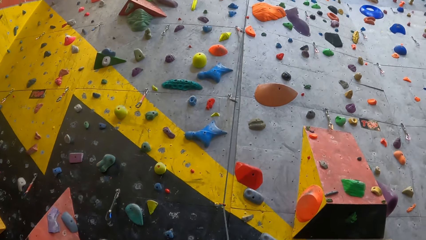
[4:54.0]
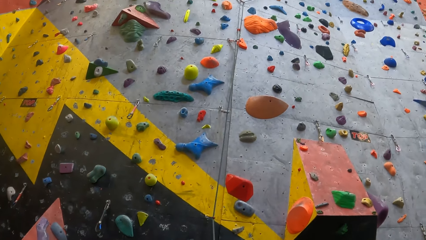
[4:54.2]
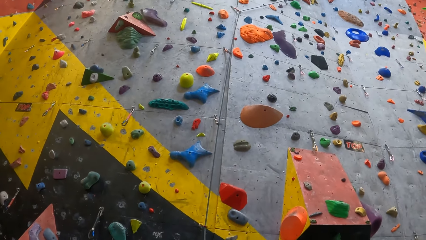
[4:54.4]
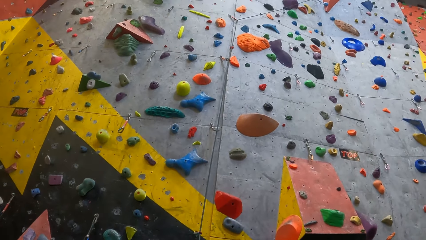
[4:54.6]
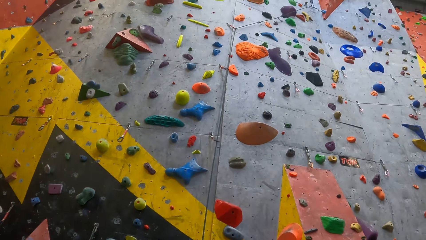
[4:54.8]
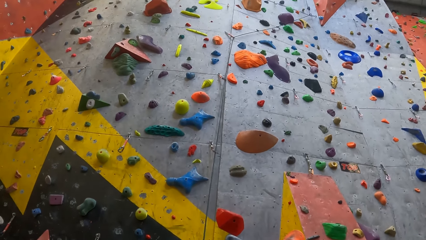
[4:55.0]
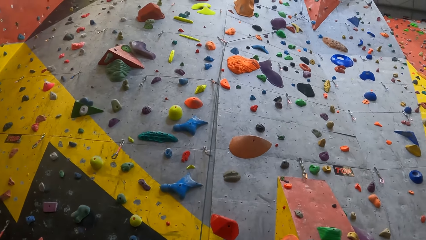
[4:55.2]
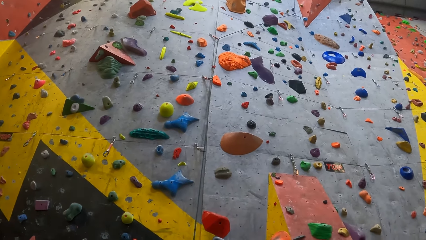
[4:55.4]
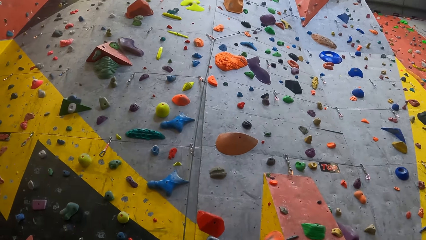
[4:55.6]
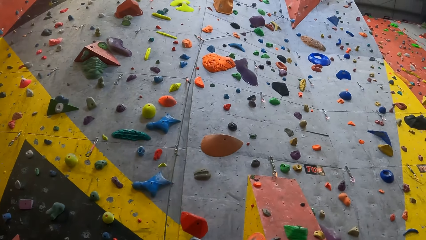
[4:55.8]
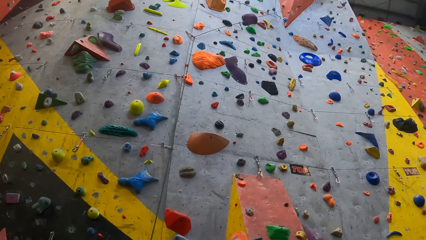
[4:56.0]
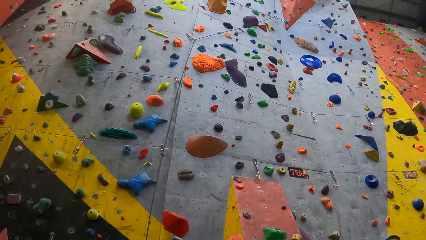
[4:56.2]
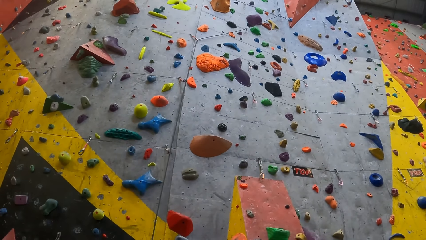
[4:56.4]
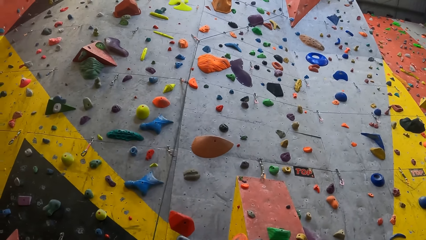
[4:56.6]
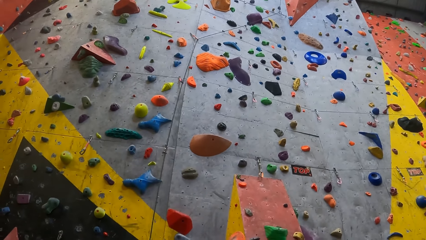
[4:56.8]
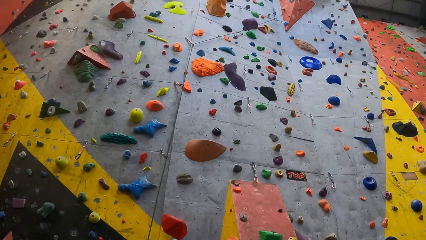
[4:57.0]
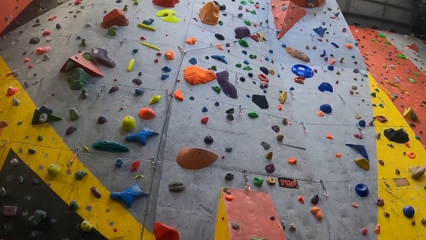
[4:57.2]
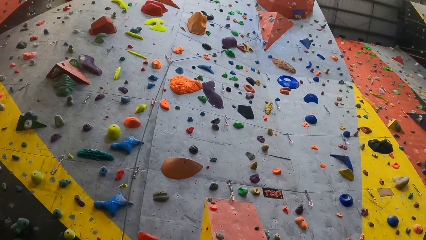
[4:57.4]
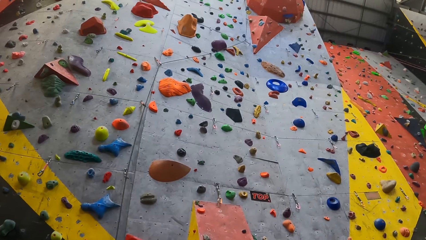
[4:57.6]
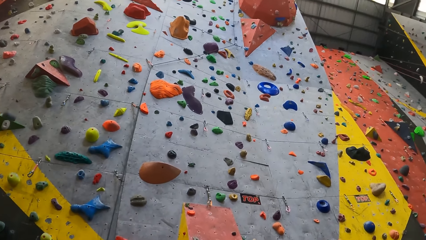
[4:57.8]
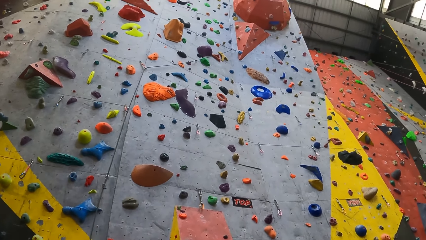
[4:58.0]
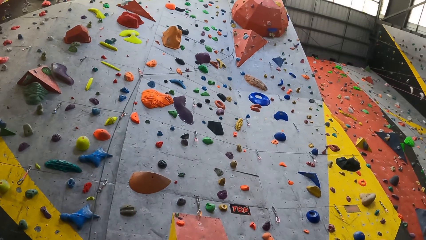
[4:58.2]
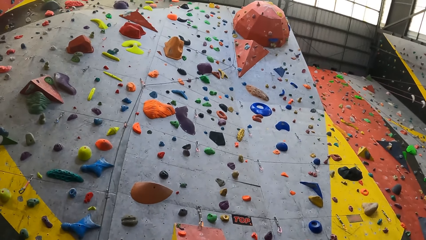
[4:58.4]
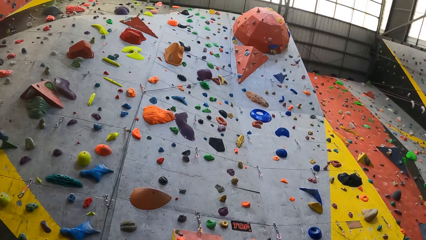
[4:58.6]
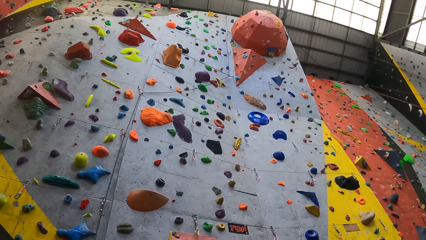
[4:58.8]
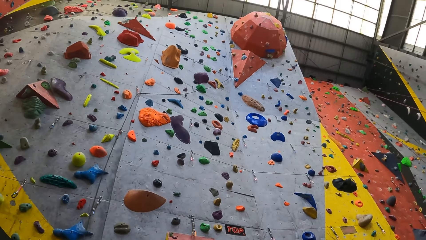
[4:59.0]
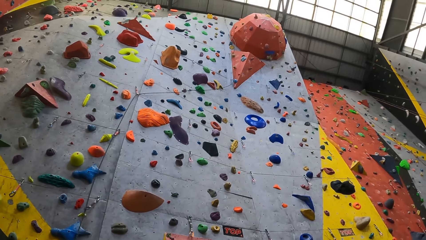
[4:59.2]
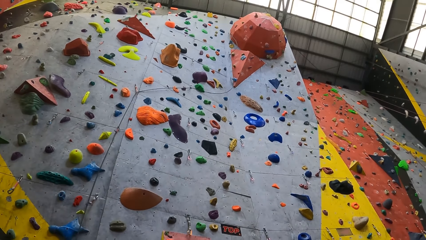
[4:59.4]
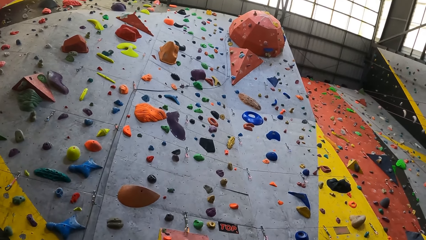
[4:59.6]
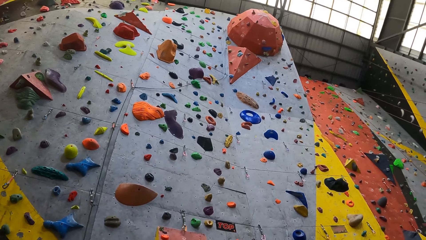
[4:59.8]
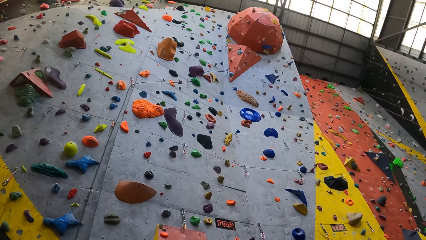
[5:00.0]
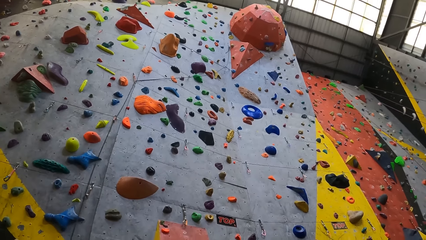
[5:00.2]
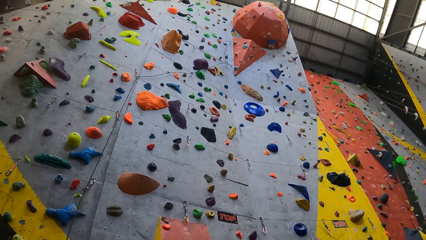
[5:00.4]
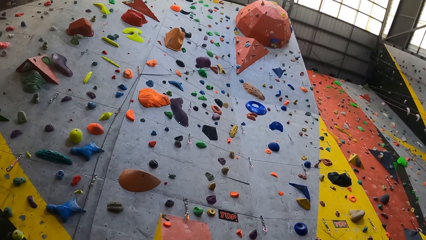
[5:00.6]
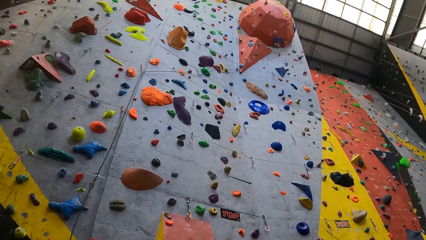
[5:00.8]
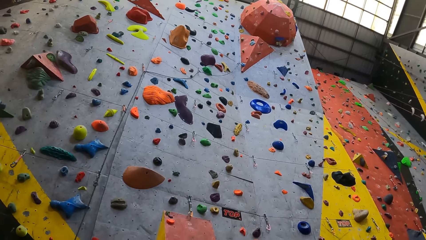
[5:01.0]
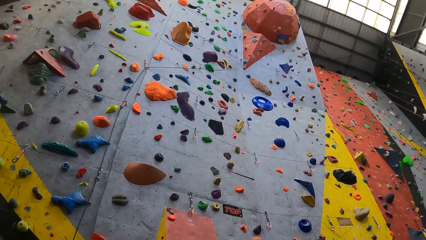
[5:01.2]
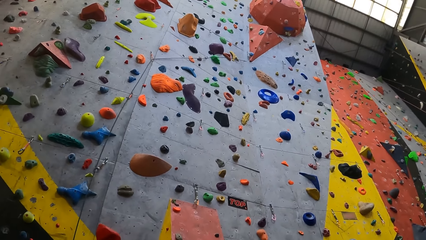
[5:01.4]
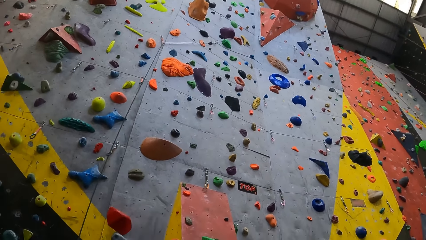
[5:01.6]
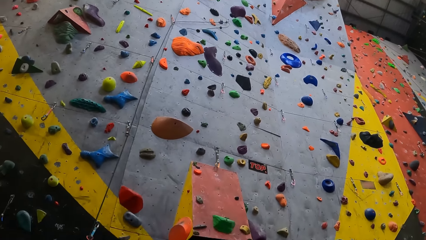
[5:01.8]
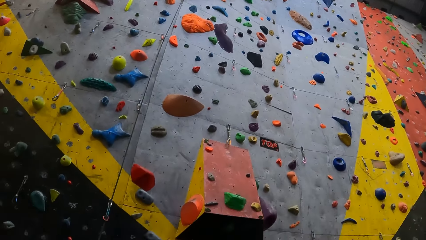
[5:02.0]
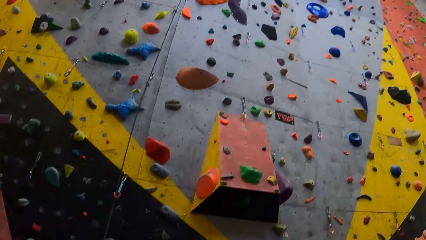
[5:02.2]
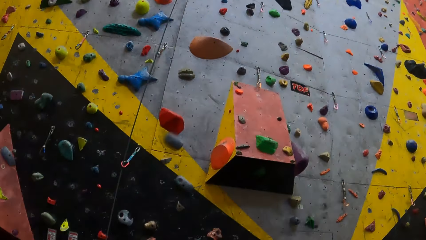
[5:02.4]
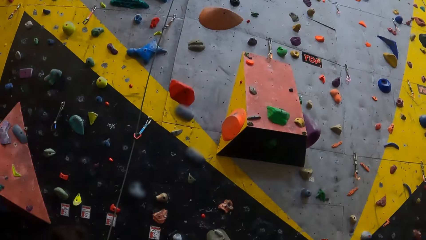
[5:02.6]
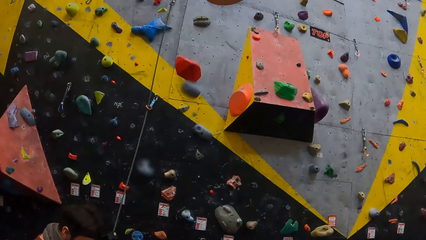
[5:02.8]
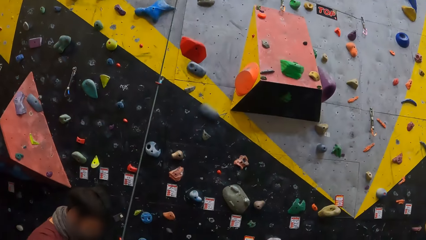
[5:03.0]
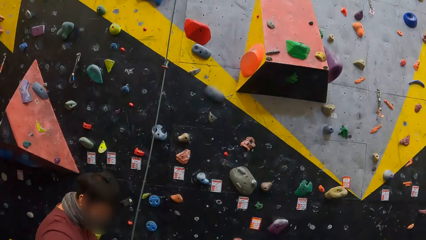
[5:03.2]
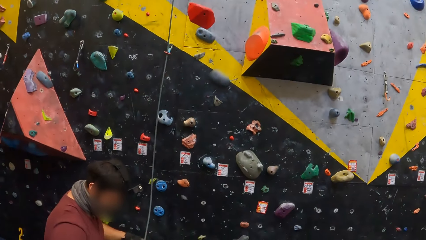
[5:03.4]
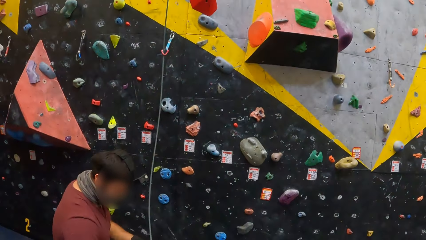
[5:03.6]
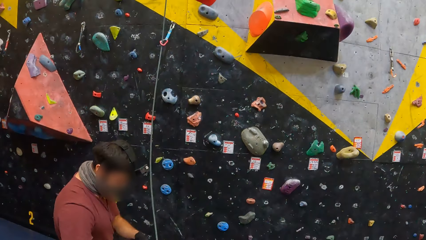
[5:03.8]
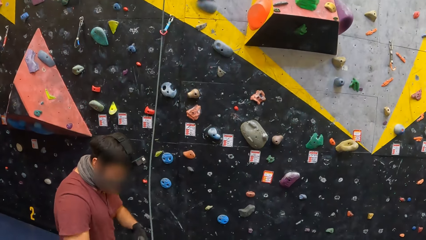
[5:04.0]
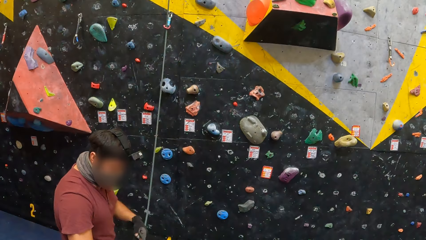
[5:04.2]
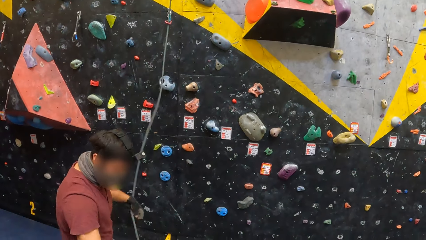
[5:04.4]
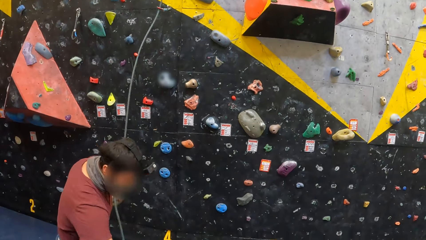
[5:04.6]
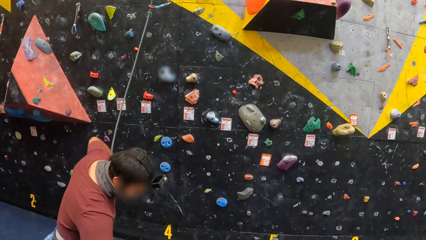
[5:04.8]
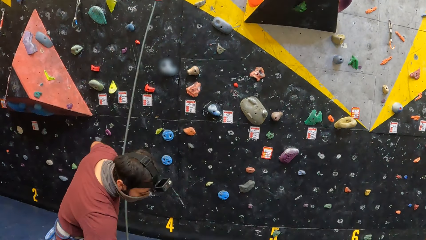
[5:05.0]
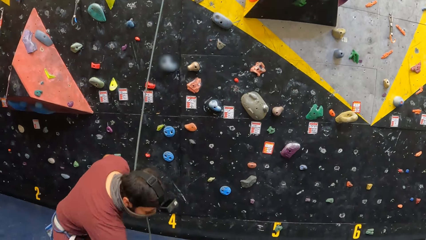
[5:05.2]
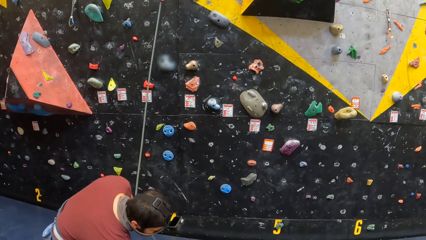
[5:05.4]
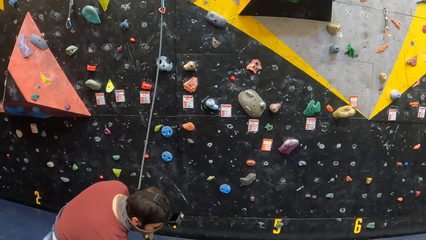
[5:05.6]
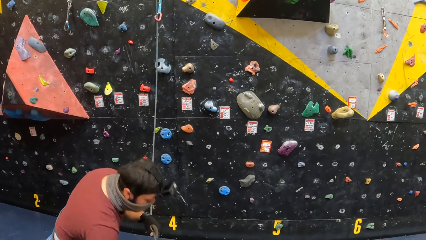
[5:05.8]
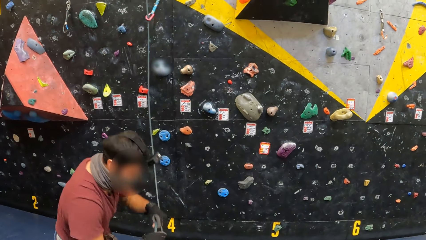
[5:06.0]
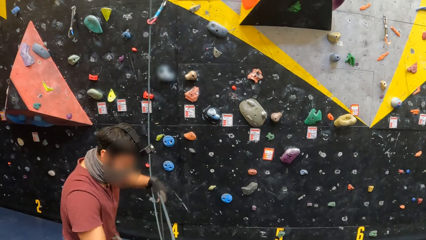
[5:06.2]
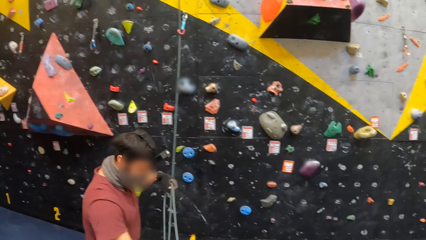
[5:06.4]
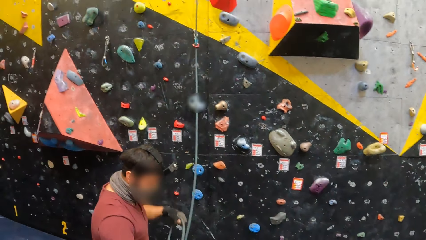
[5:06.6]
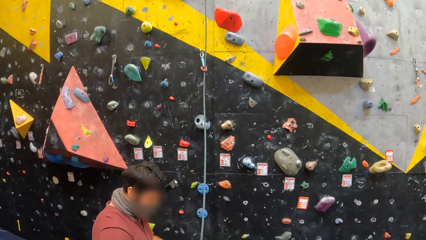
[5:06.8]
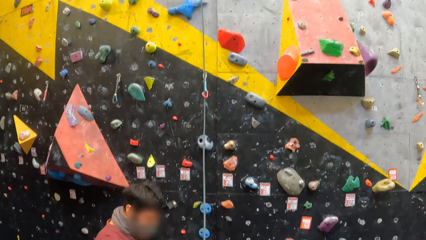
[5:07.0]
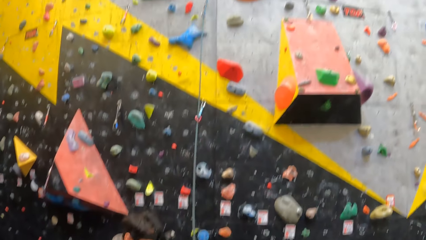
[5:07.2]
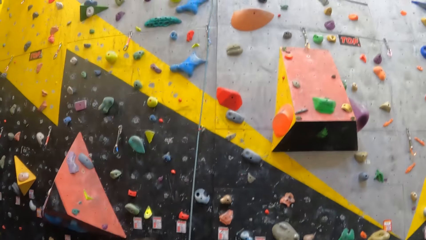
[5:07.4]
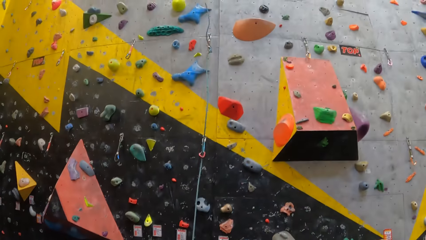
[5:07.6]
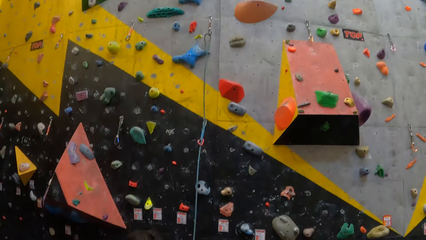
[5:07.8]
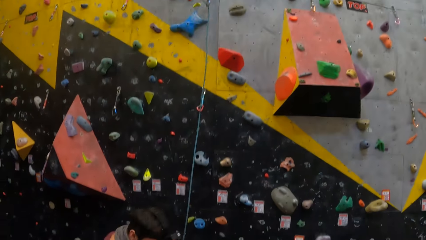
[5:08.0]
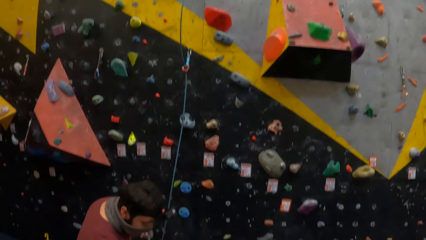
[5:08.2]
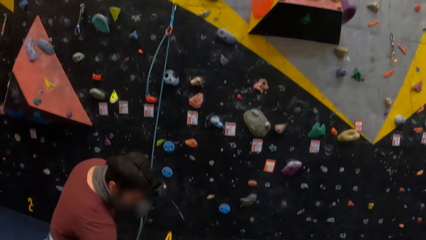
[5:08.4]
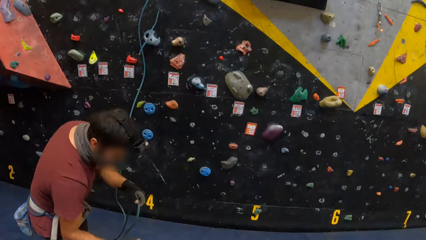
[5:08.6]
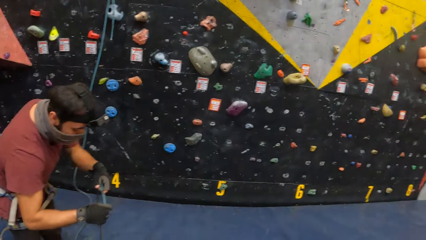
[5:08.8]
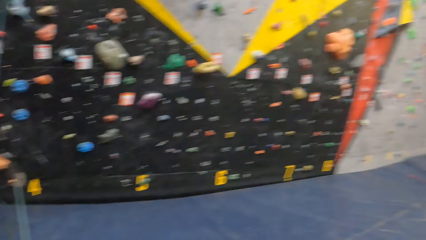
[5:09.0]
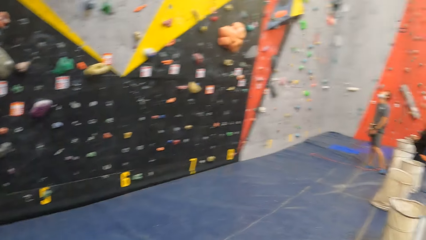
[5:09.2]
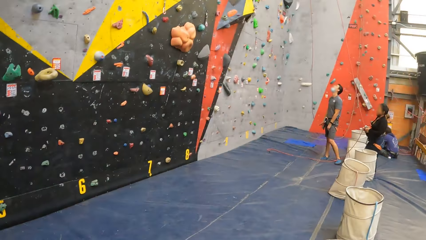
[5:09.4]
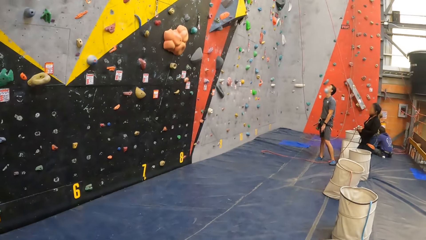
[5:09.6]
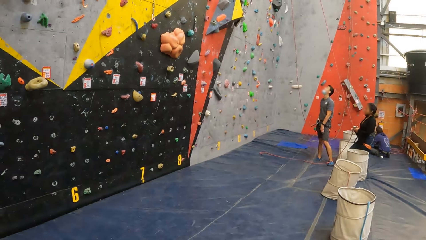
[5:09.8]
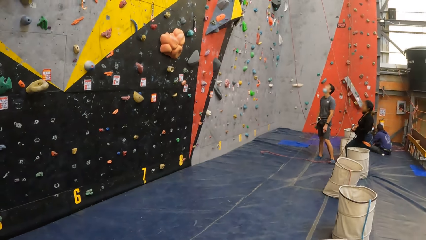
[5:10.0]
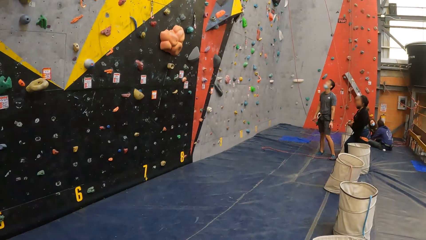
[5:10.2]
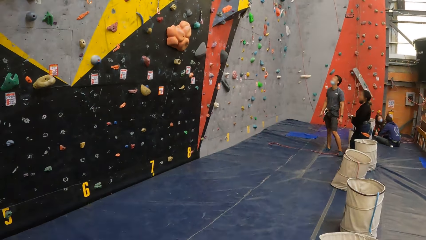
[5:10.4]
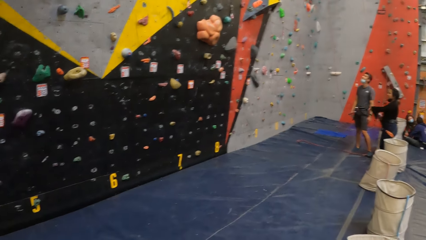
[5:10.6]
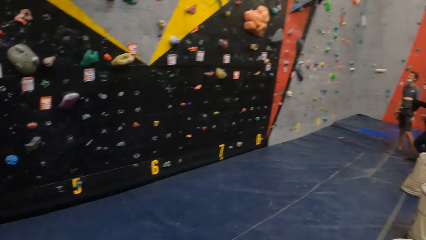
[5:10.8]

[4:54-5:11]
The camera wearer looks around.
